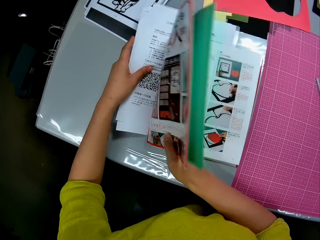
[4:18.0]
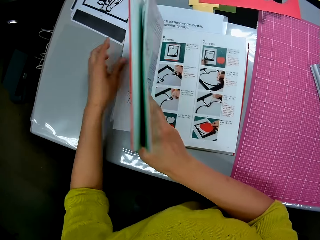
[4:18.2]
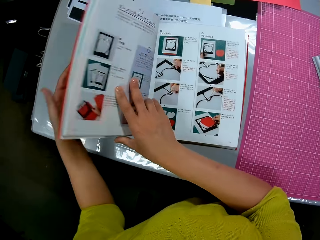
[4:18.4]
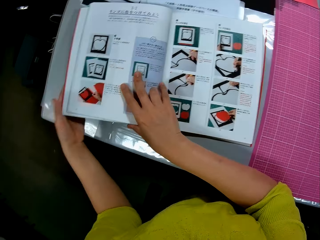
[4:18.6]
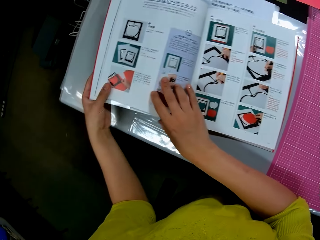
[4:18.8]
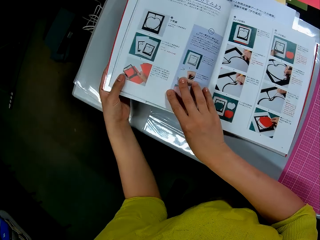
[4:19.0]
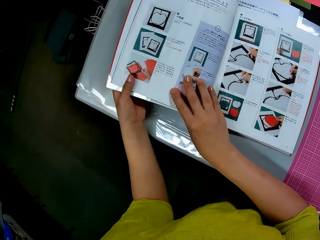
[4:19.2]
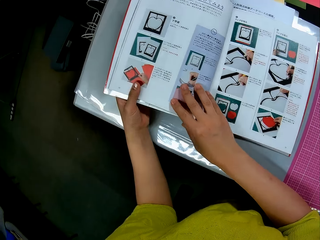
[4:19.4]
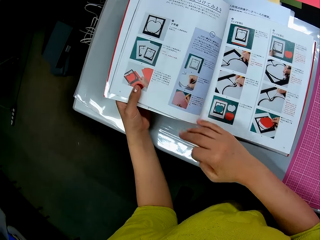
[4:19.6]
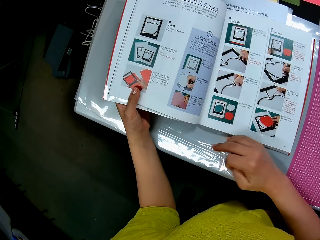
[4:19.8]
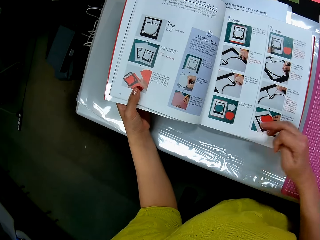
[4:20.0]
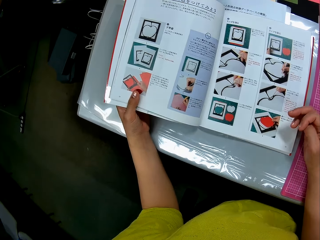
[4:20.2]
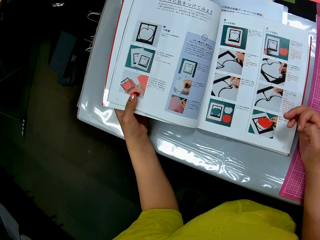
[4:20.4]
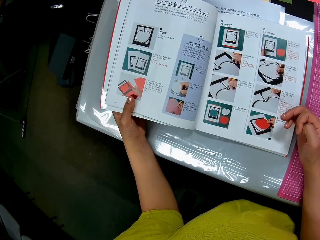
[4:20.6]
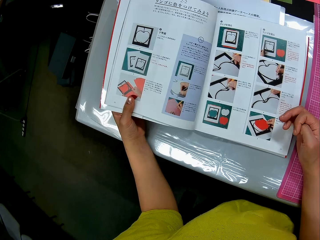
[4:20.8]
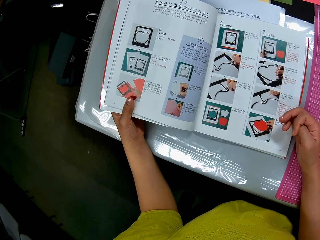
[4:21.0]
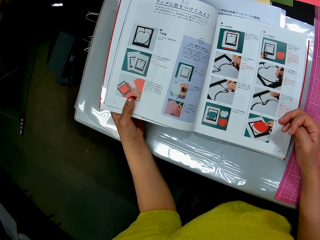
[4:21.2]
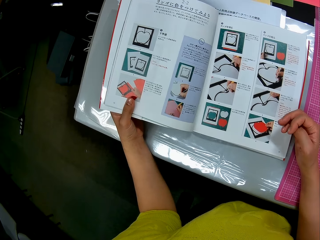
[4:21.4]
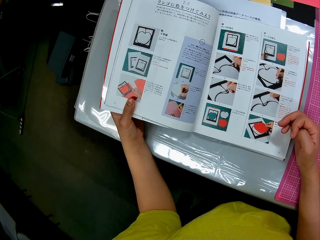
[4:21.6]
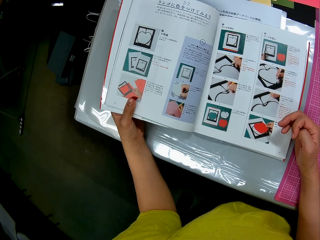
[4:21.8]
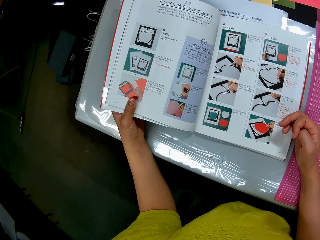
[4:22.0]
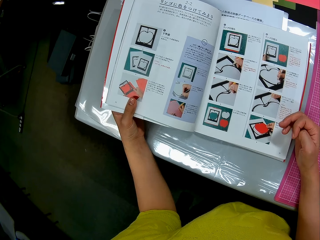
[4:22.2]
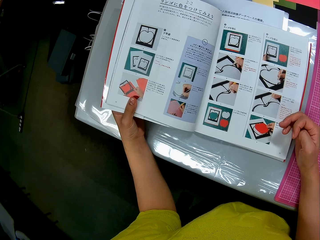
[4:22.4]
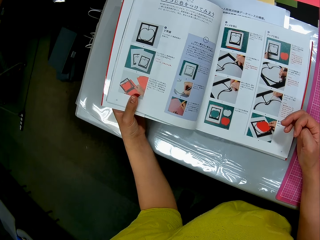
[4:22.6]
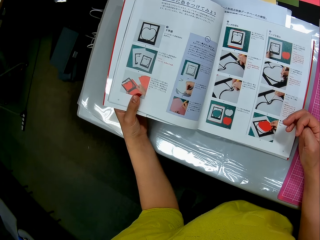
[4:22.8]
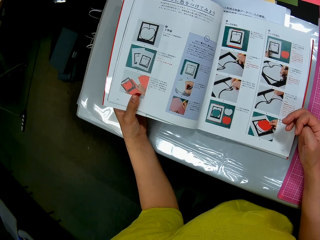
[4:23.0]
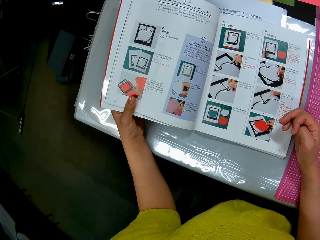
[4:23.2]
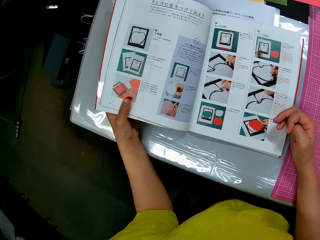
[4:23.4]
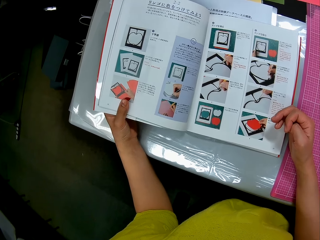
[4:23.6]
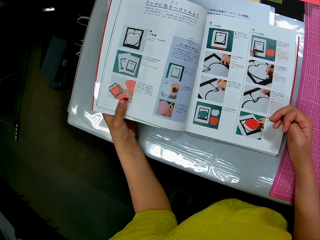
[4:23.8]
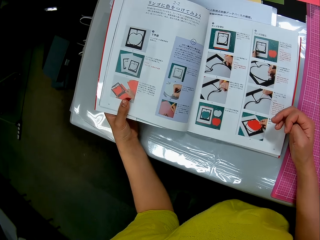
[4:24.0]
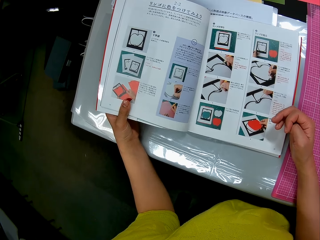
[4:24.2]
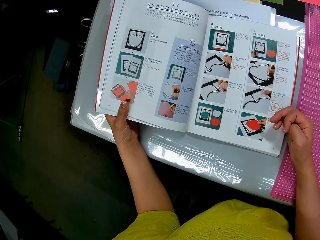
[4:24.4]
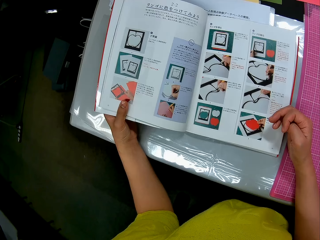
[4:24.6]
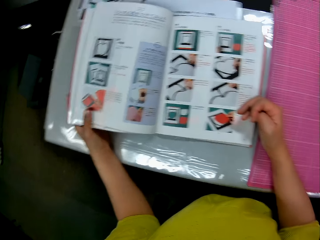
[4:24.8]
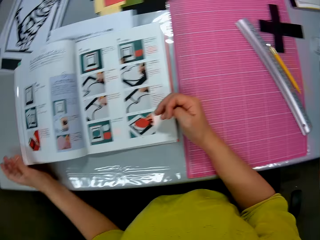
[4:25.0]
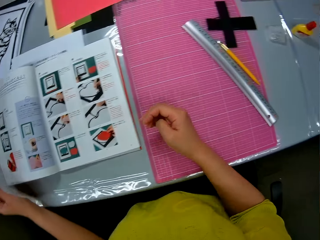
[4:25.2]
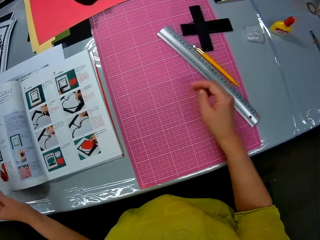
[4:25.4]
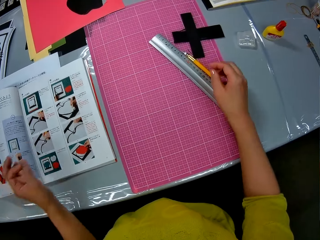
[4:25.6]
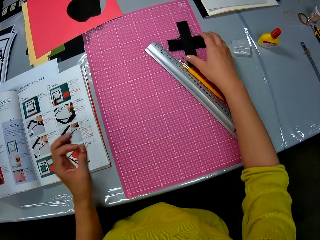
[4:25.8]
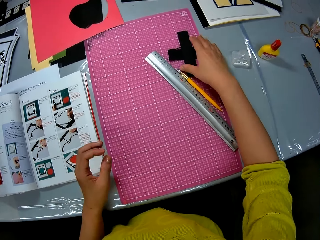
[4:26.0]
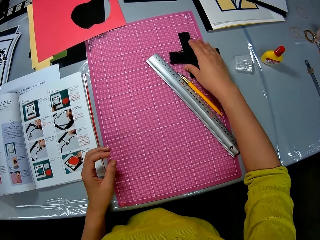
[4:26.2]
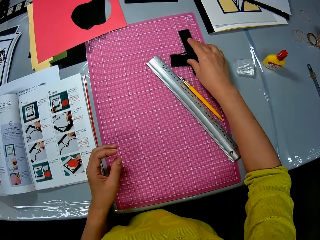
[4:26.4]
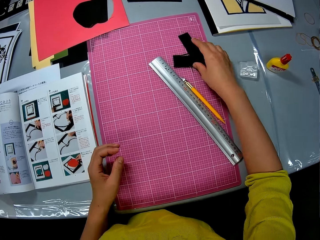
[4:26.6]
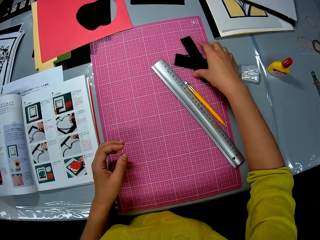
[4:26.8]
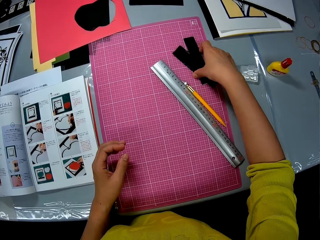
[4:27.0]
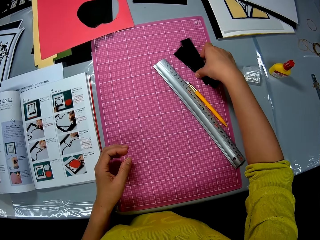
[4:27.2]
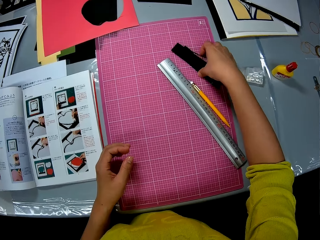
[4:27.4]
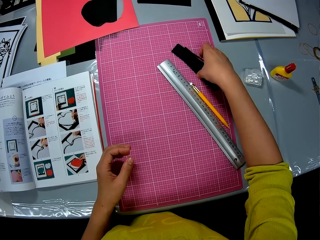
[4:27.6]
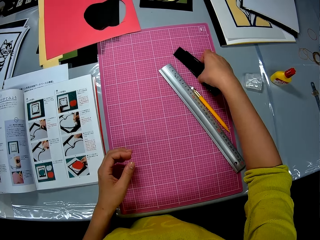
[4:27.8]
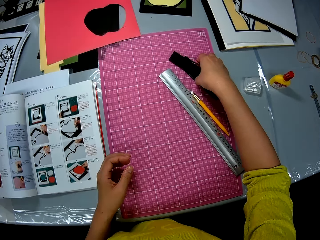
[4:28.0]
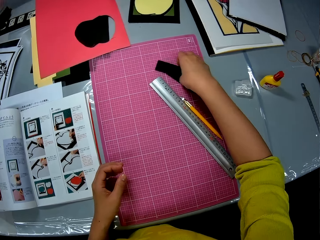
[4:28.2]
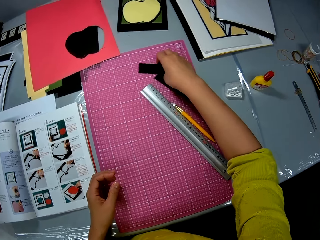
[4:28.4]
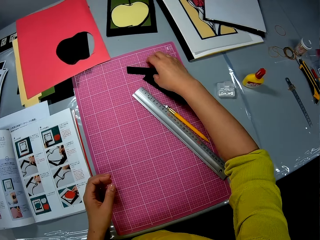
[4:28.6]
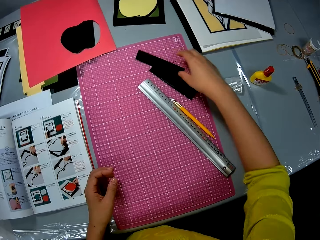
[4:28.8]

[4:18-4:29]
The camera wearer adjusts the book with his hands. They stare at the book. They adjust the black pieces of paper on the table with her right hand. They touch the papers on the table.

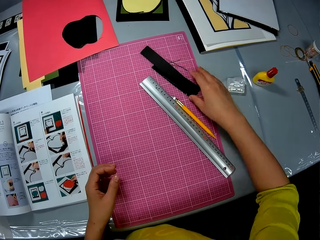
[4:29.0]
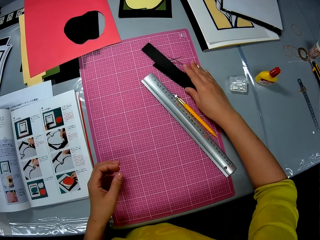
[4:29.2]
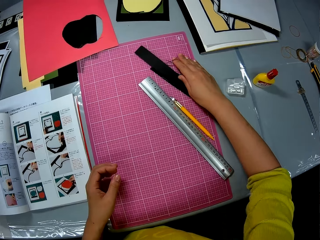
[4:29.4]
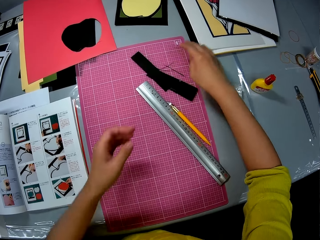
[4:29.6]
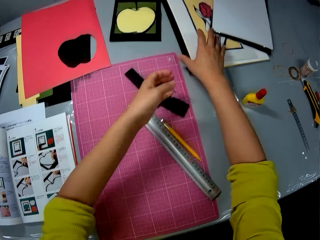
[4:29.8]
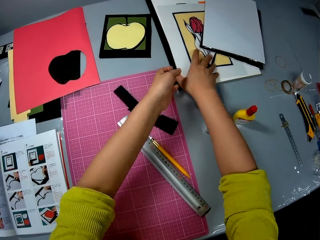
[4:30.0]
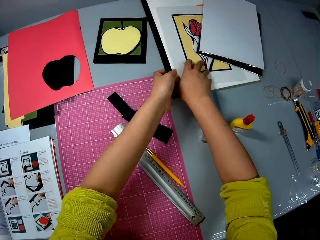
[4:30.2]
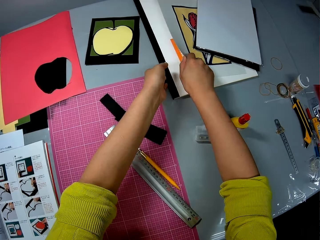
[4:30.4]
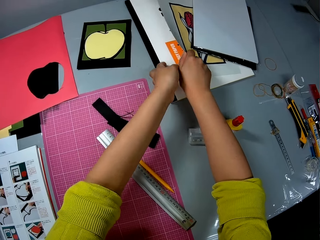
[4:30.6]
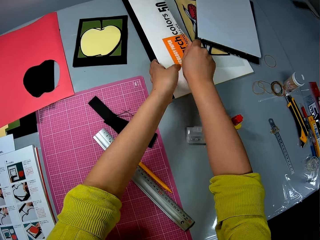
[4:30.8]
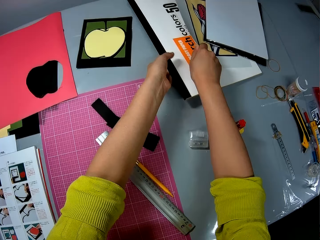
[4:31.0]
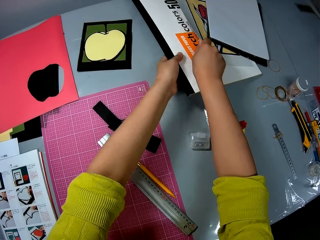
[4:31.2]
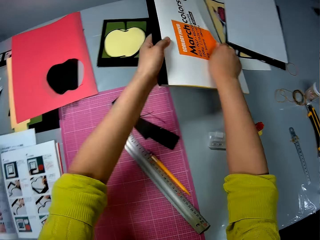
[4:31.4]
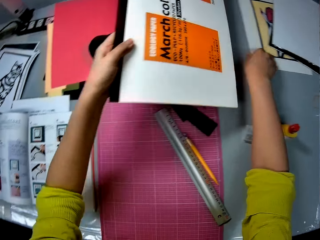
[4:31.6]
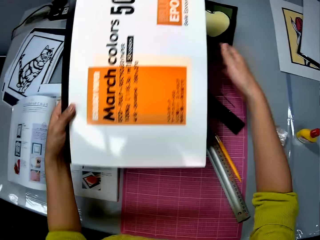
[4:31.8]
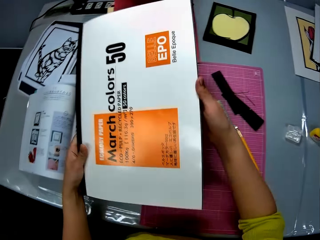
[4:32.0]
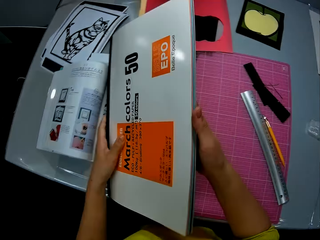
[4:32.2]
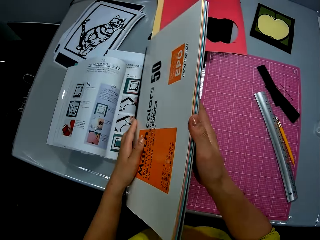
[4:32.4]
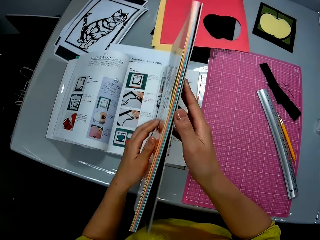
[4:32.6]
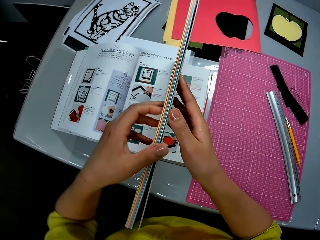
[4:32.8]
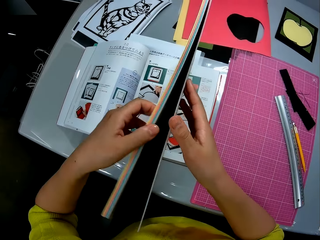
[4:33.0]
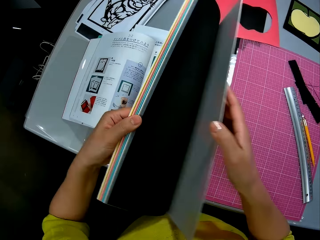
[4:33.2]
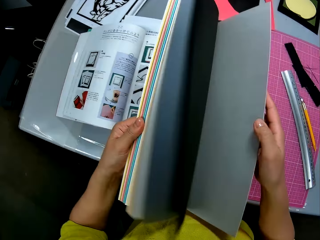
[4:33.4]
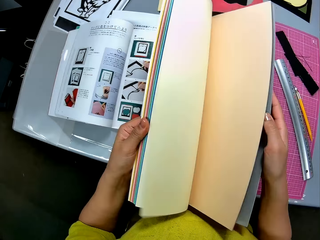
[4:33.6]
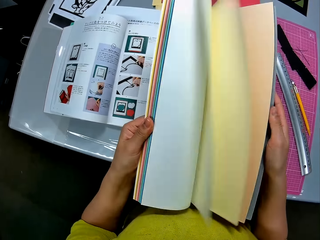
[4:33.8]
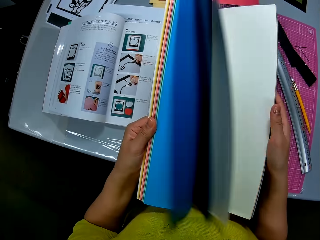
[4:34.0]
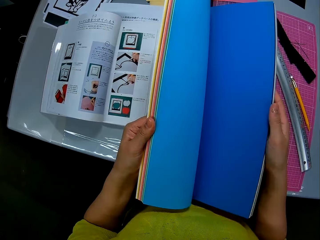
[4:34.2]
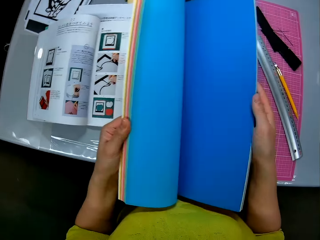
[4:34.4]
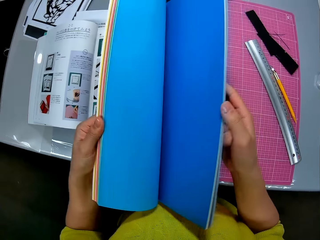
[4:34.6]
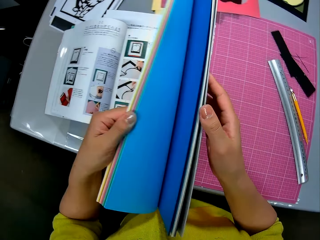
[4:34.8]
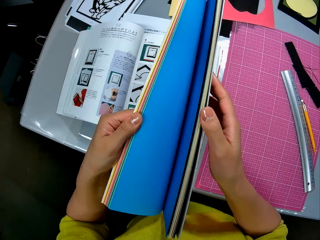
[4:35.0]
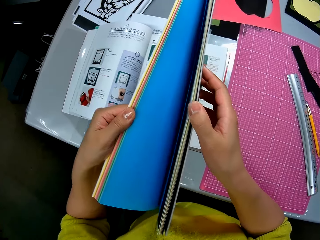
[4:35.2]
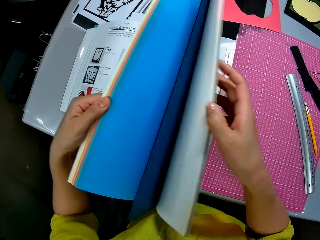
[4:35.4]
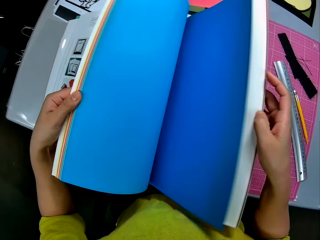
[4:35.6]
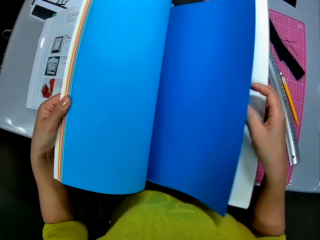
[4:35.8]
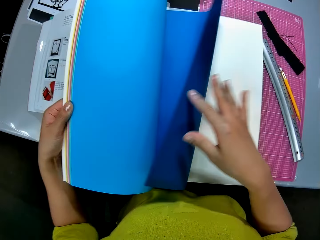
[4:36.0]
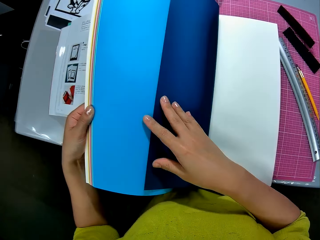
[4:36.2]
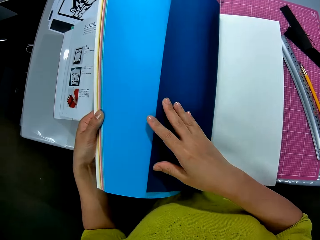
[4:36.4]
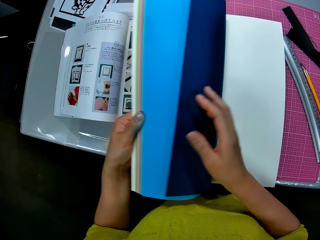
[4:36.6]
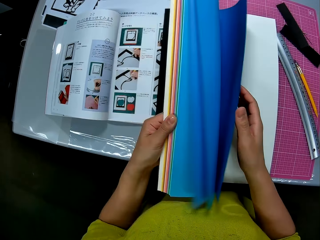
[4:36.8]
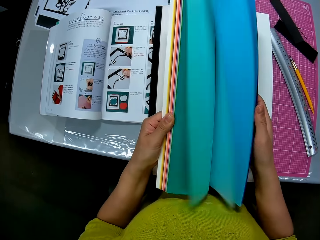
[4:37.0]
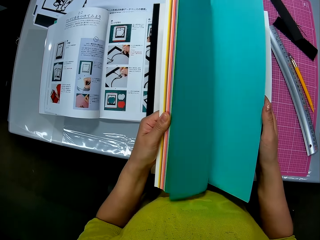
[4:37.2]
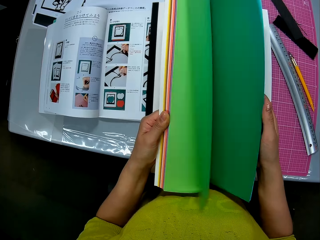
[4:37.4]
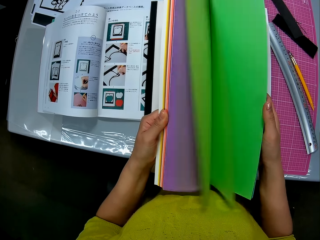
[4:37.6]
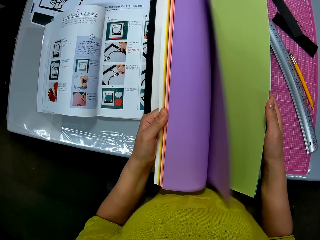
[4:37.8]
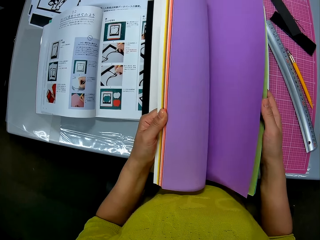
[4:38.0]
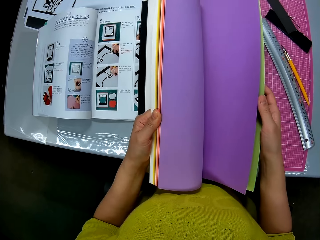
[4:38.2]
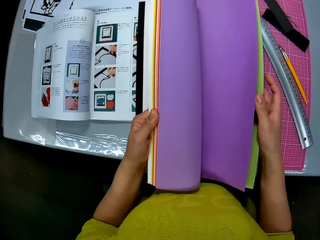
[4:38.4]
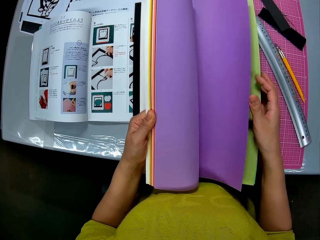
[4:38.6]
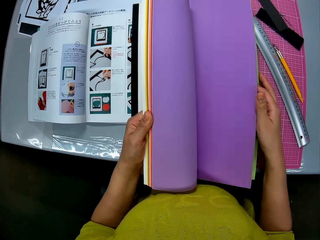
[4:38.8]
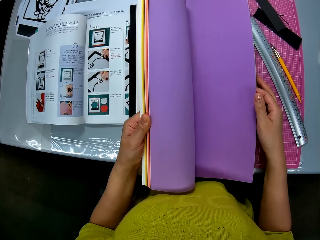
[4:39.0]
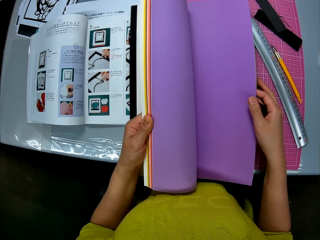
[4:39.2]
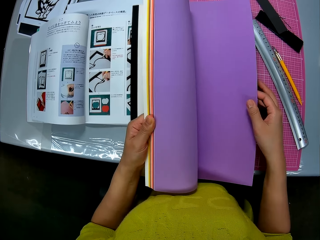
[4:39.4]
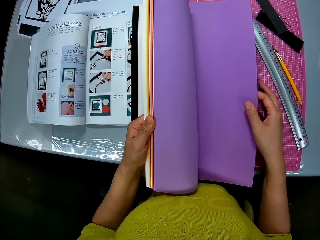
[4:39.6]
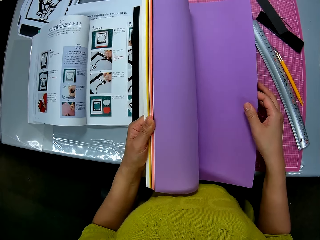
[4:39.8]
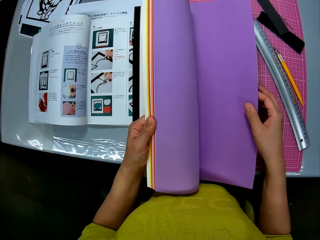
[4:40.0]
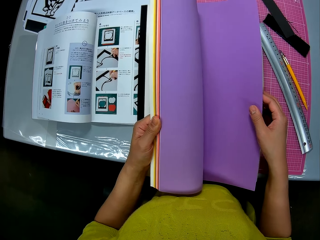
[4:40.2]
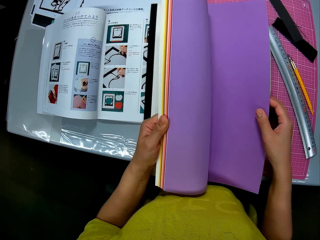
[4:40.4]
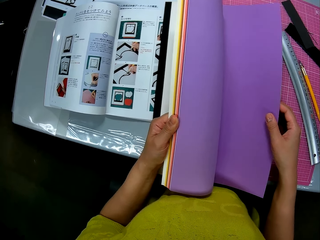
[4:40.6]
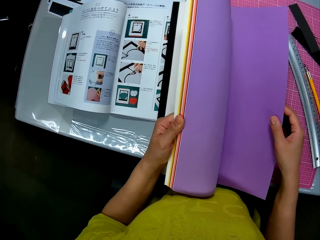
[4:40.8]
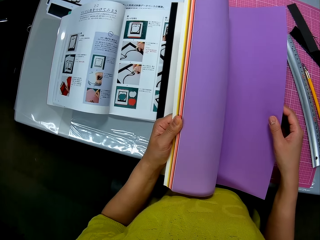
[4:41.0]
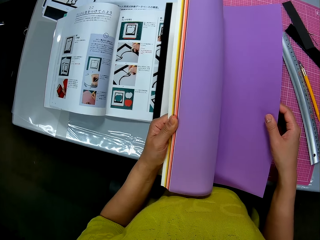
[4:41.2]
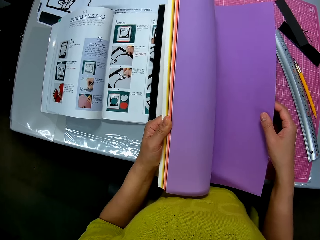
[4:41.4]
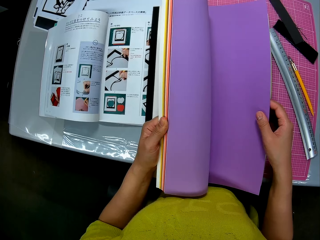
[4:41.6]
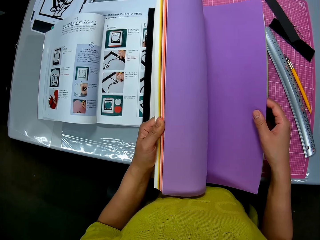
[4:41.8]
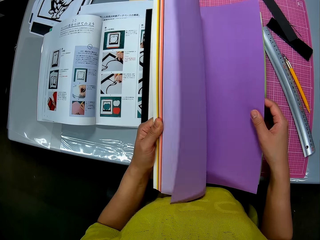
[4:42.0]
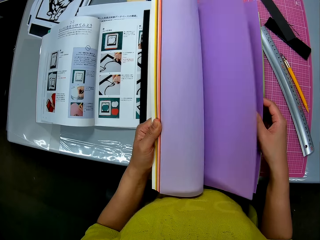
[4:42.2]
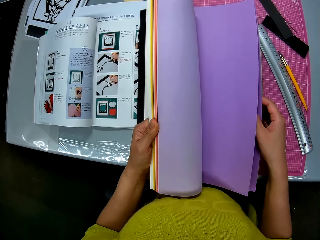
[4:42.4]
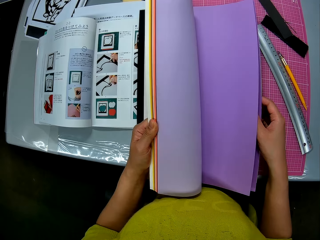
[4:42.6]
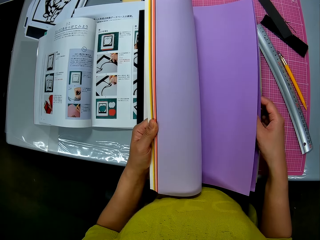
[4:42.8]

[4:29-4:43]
The camera wearer picks up a second book from the table with his left hand. He opens the second book with his hands. He inspects the book.
